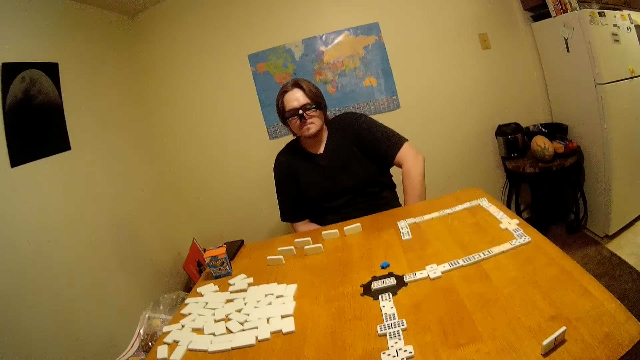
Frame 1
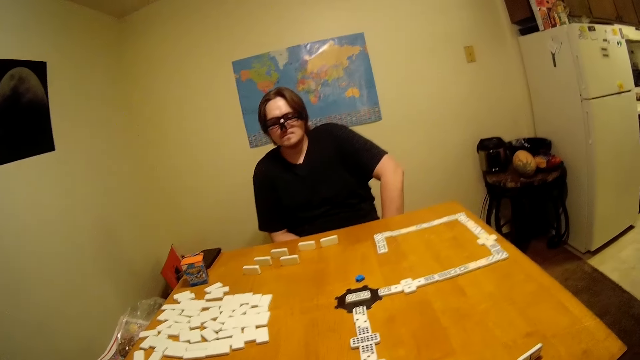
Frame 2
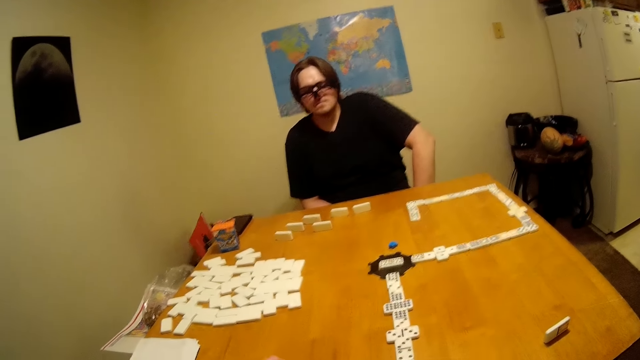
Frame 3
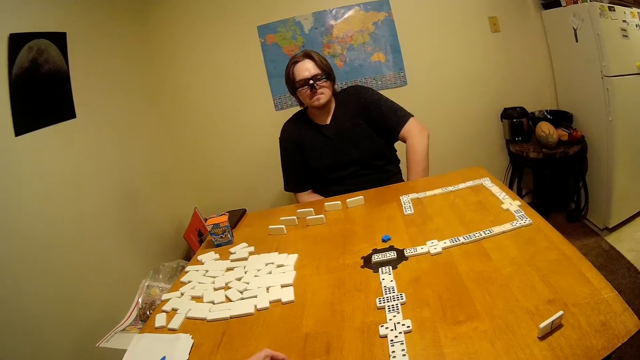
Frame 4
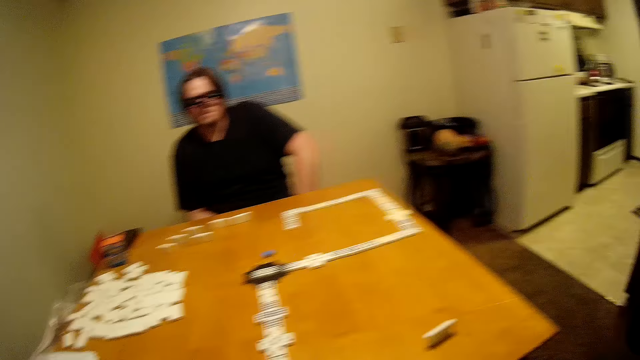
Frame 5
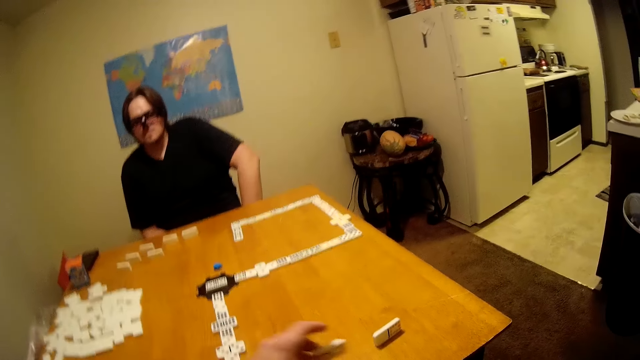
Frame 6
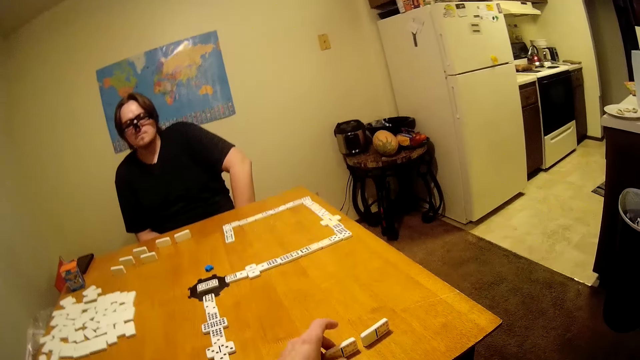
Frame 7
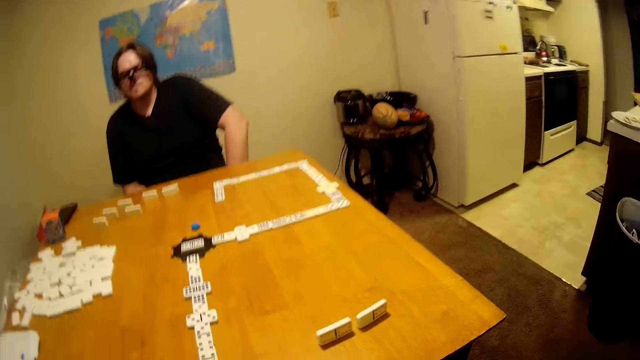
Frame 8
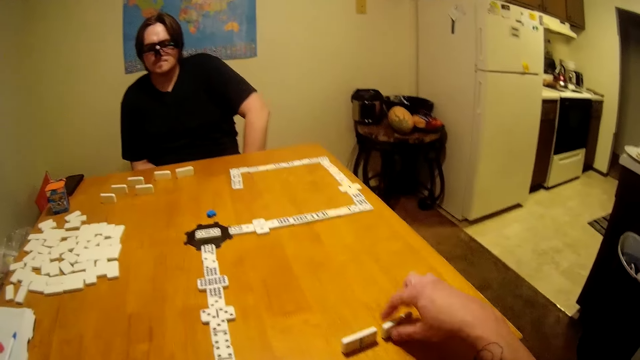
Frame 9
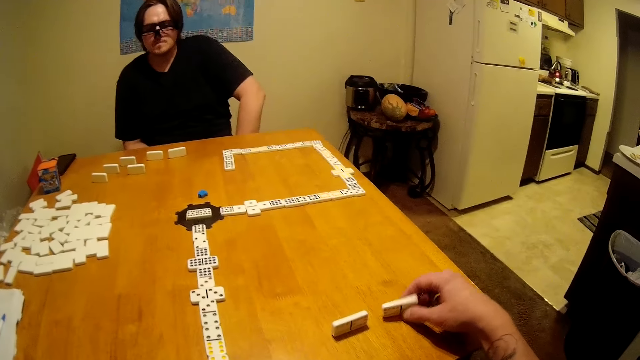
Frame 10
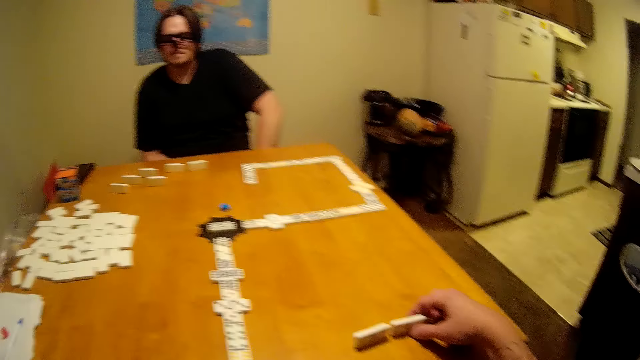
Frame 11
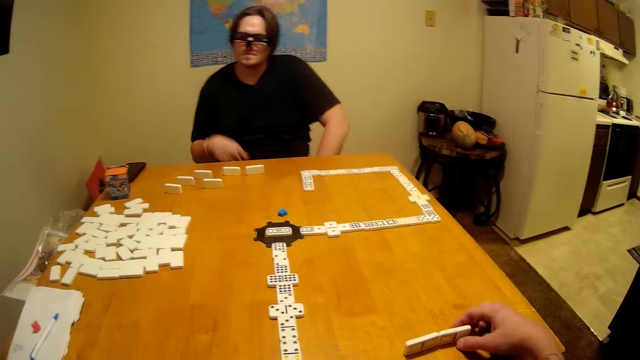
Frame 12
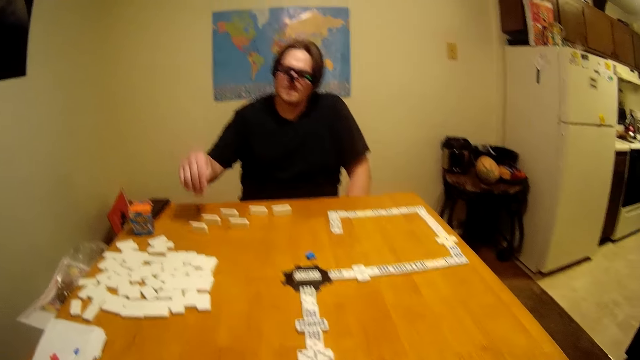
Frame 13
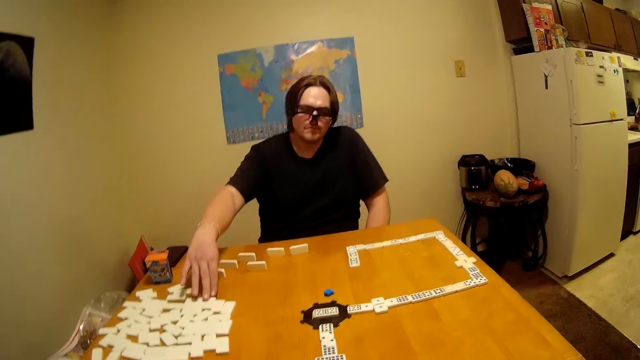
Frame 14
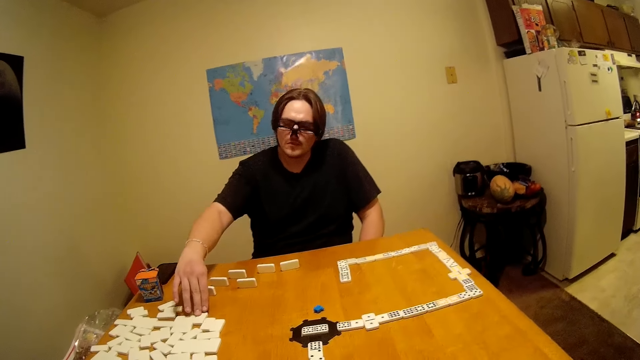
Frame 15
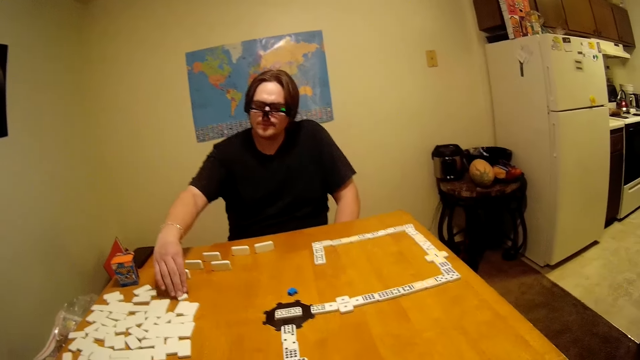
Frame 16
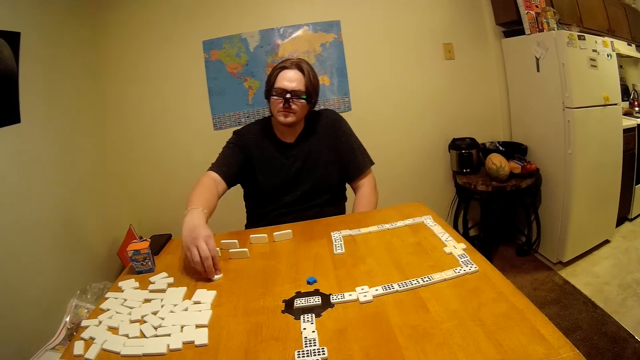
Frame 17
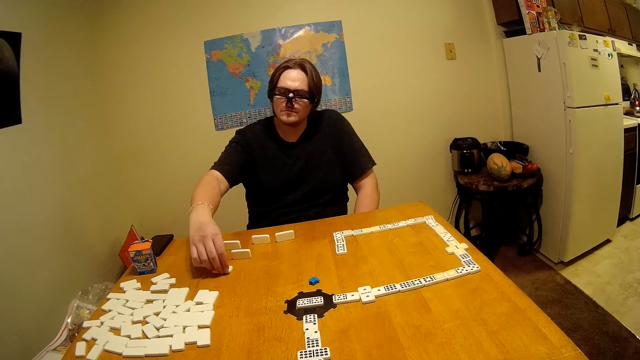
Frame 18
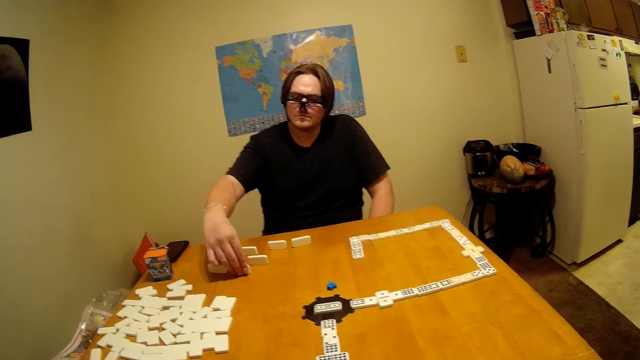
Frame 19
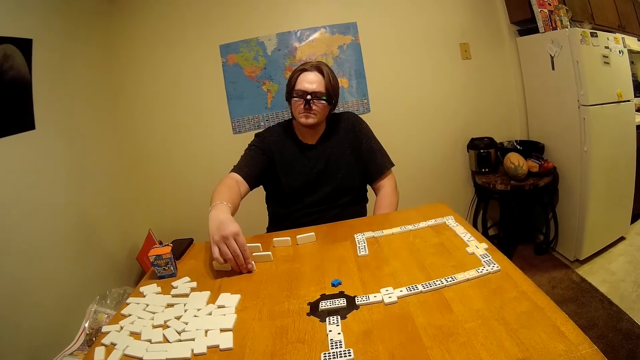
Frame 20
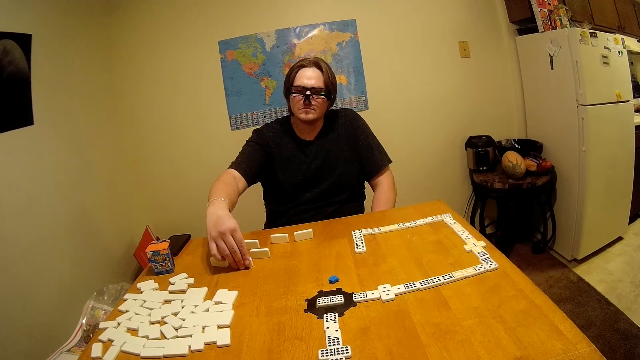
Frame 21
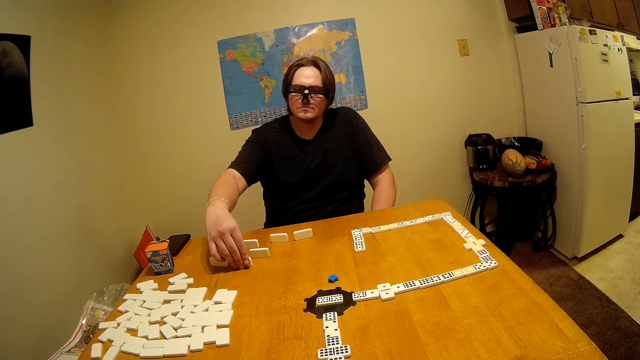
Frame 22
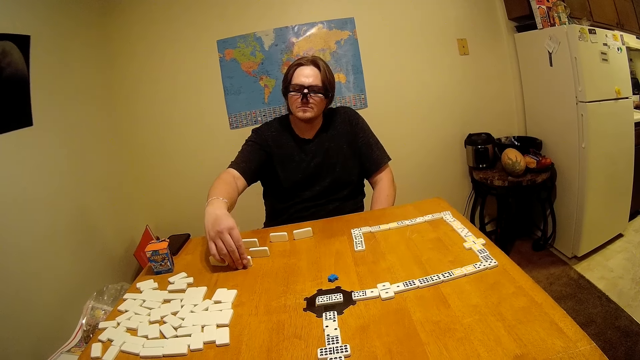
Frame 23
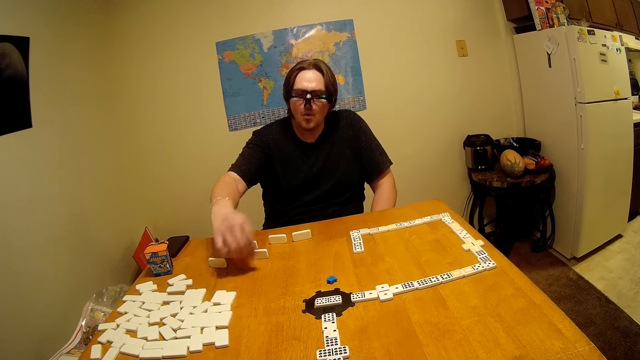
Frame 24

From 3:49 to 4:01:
The camera wearer walks around. They arrange dice pieces on the table. They move a domino. They turn a dice piece on the table. The man takes a dice piece. The man moves a domino and arranges dice pieces on the table.

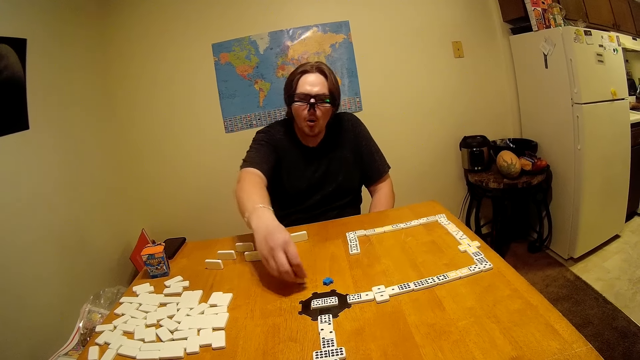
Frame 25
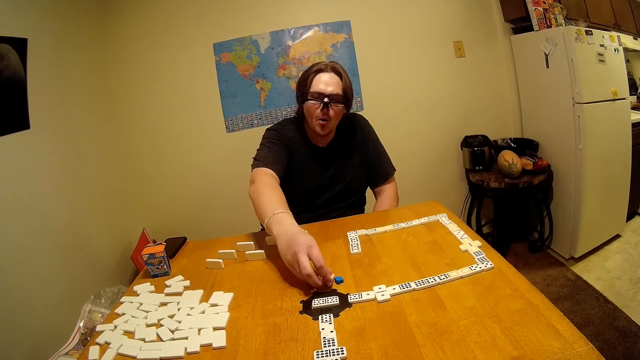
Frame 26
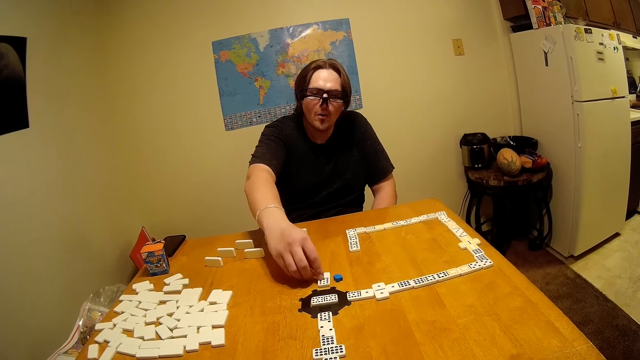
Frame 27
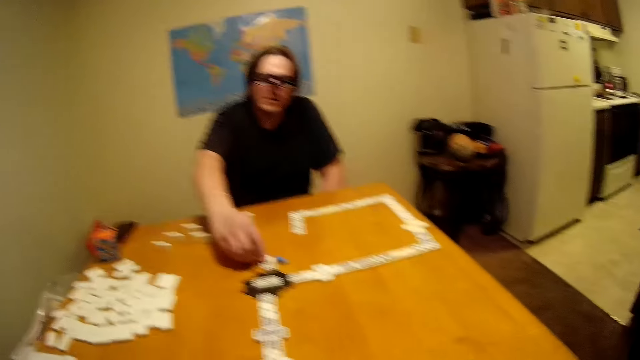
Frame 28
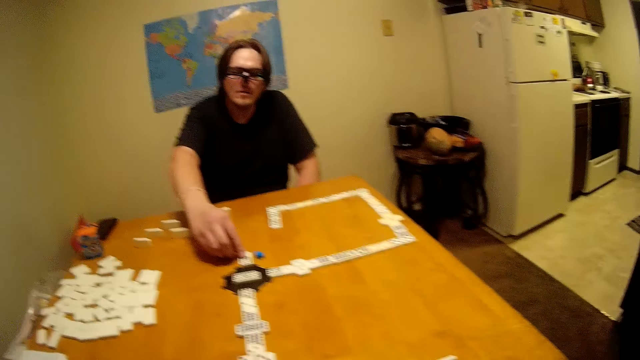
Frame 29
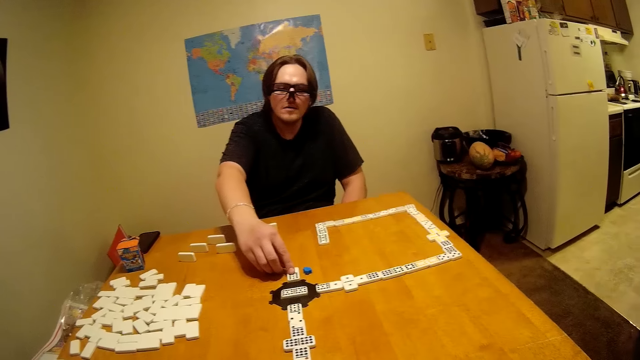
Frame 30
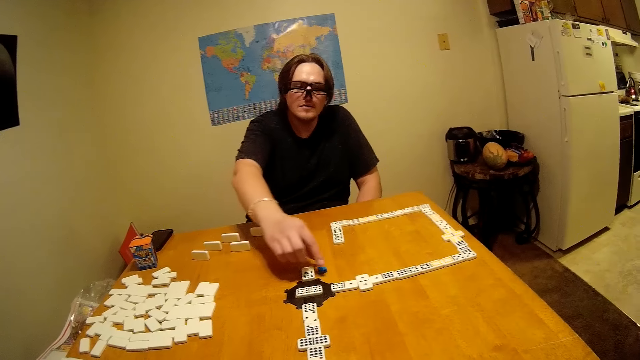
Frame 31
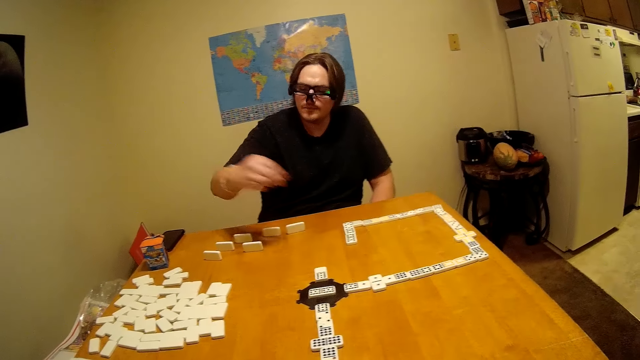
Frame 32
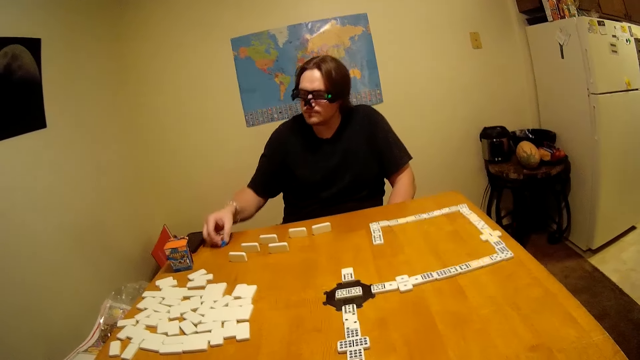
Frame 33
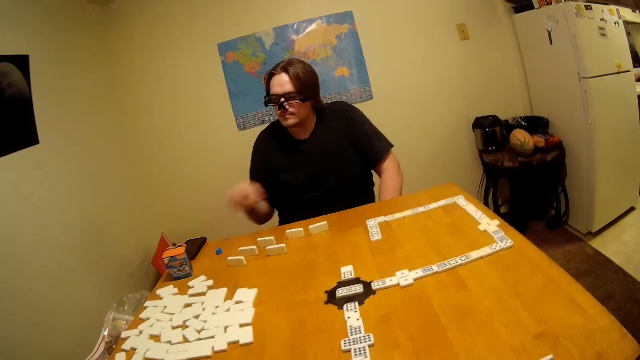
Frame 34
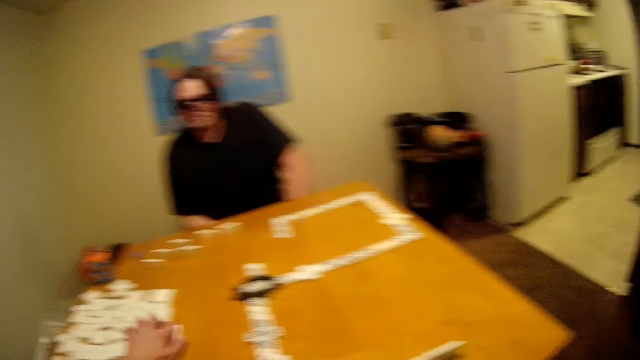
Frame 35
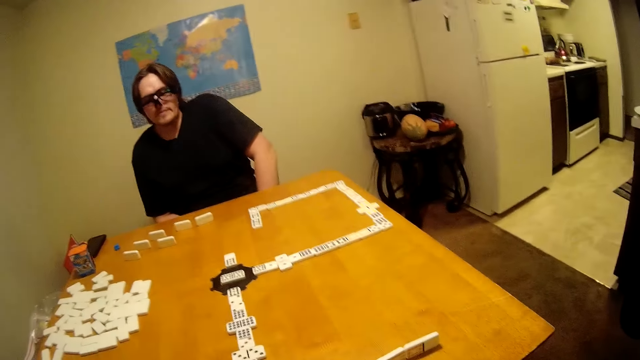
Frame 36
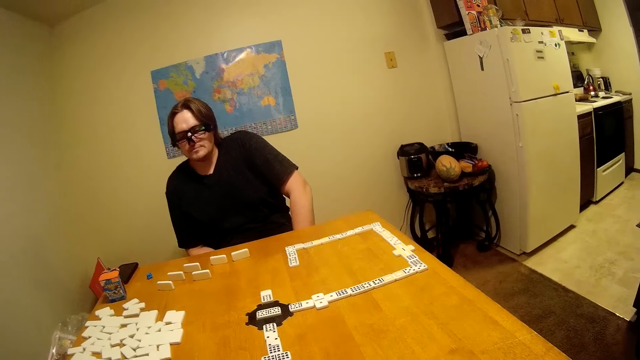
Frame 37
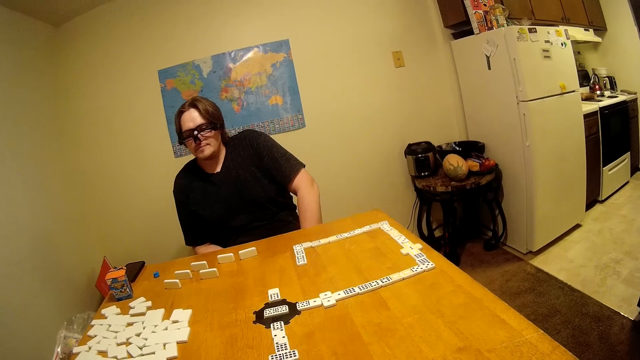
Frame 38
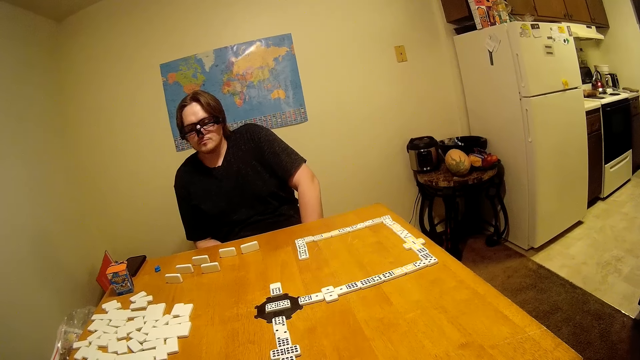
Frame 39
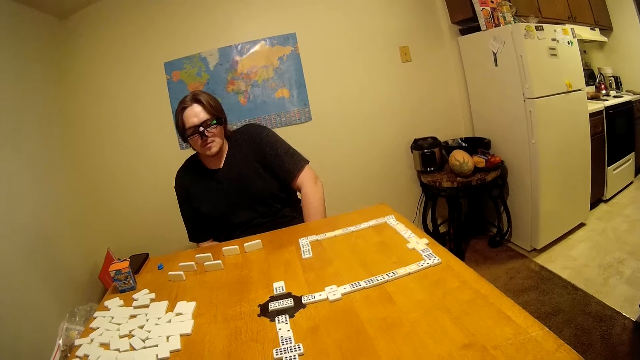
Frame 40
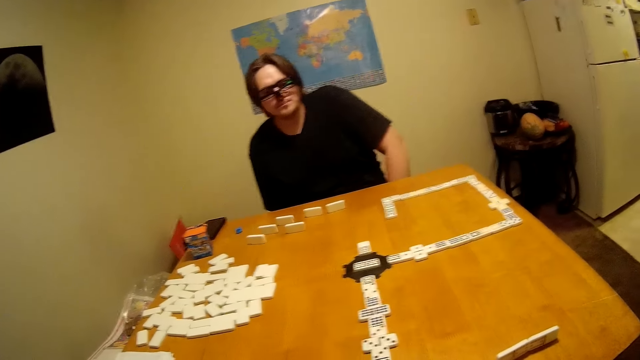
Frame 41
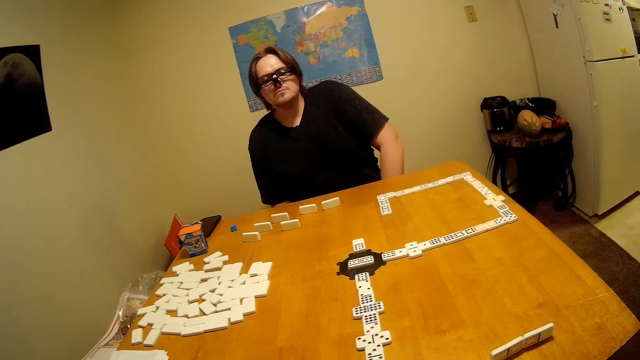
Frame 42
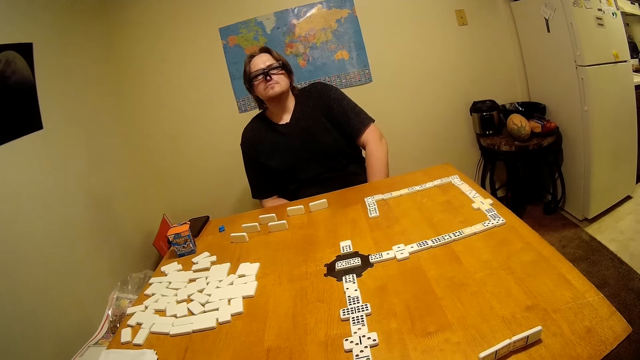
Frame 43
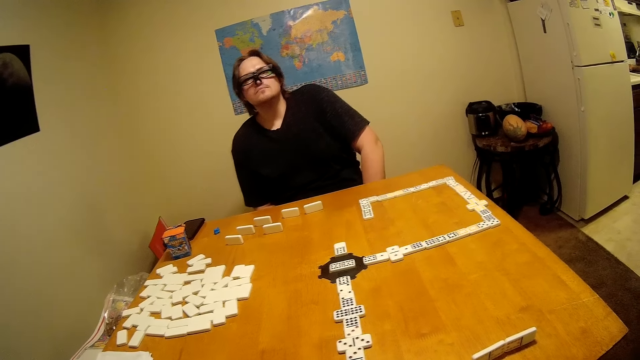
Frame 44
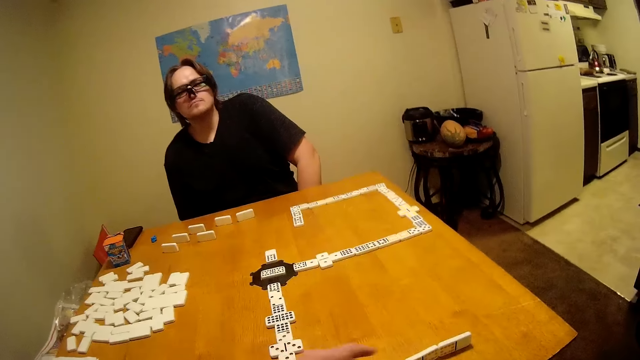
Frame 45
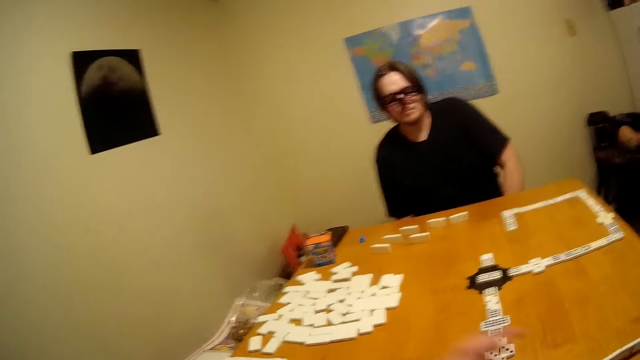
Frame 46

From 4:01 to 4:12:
The man plays the puzzle game. The man moves a domino. The man moves something, takes an object, puts the object aside on the table, and puts his hand on the lap. The camera wearer looks around.
